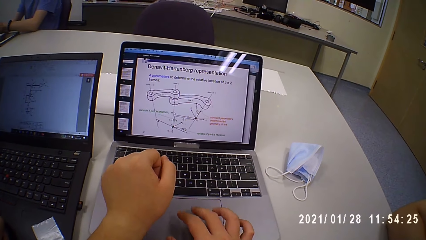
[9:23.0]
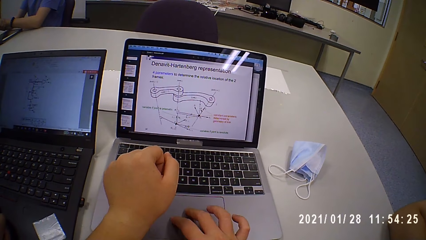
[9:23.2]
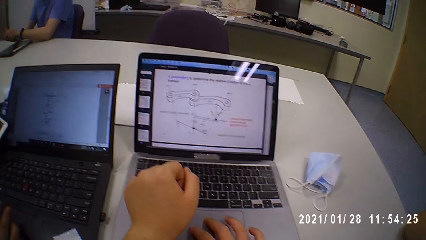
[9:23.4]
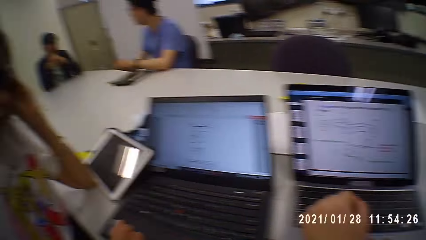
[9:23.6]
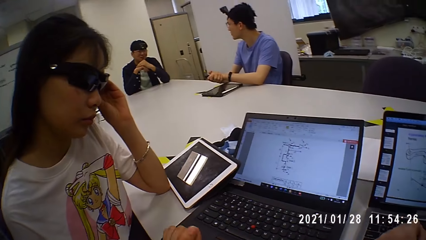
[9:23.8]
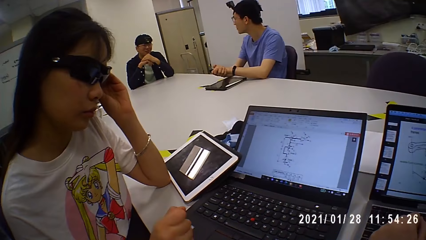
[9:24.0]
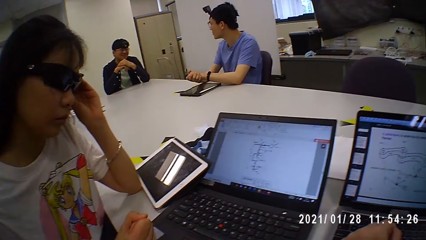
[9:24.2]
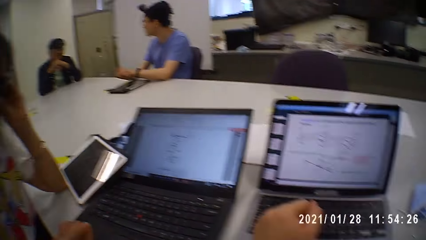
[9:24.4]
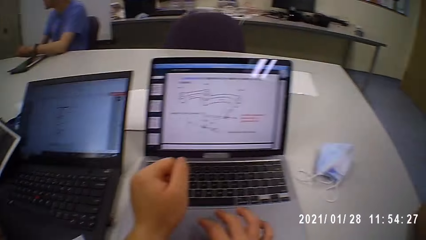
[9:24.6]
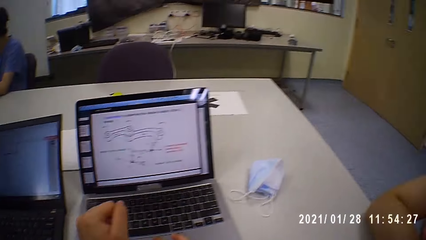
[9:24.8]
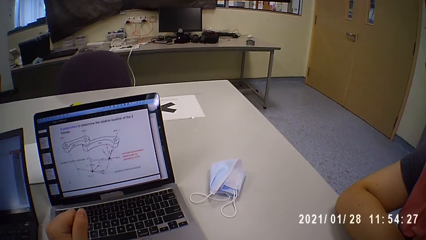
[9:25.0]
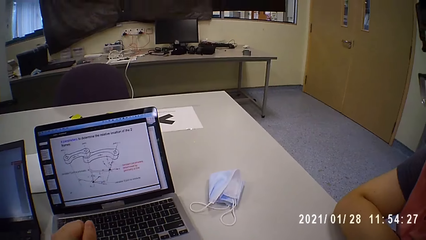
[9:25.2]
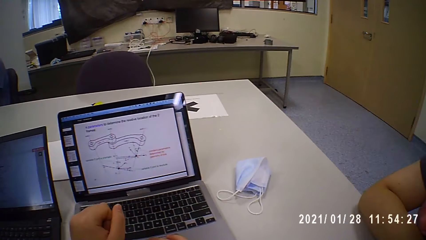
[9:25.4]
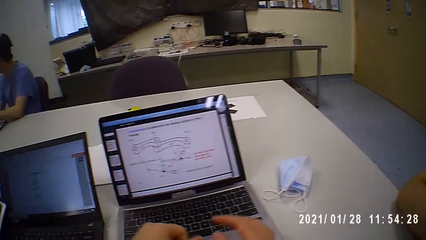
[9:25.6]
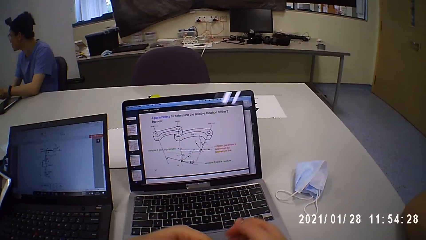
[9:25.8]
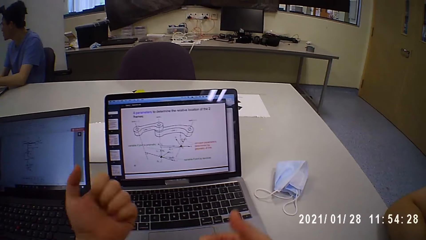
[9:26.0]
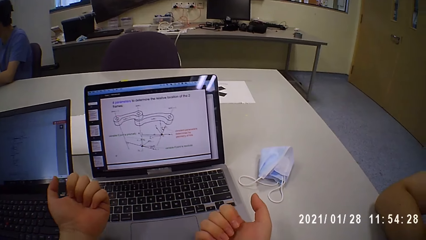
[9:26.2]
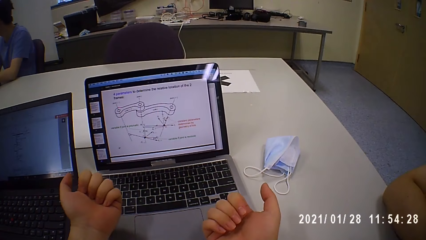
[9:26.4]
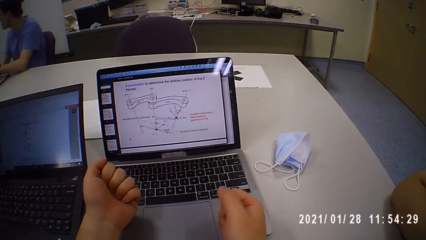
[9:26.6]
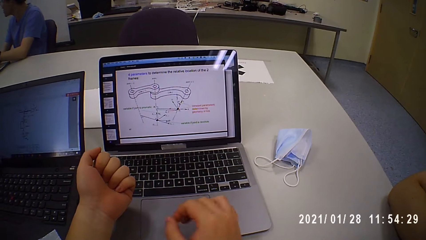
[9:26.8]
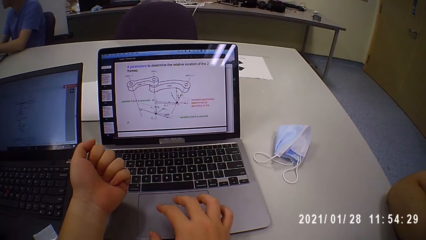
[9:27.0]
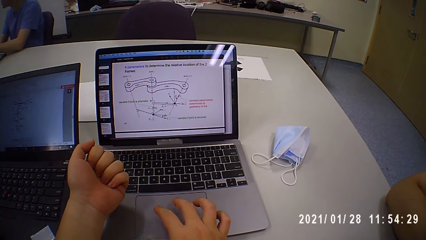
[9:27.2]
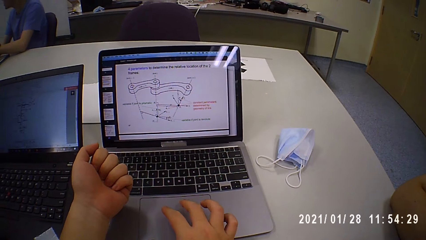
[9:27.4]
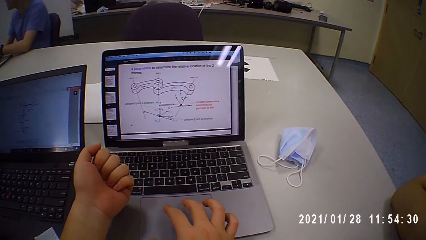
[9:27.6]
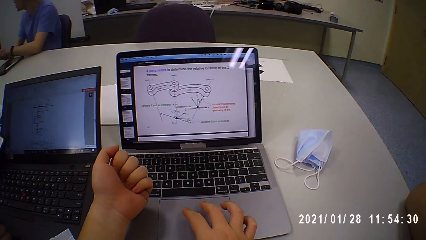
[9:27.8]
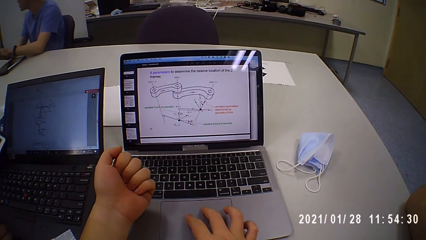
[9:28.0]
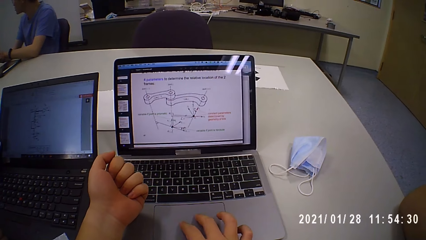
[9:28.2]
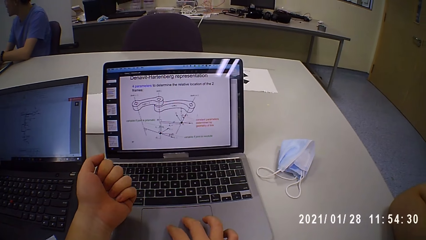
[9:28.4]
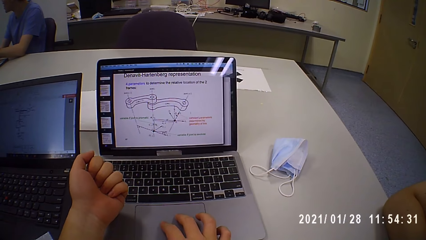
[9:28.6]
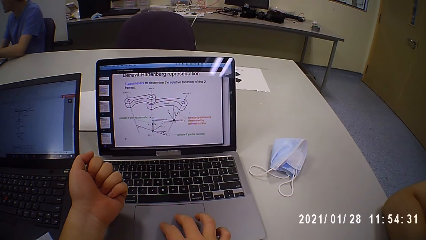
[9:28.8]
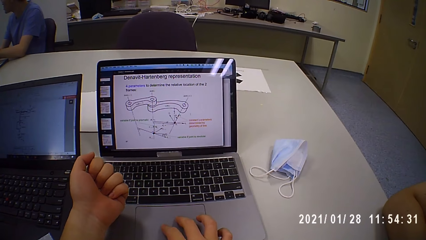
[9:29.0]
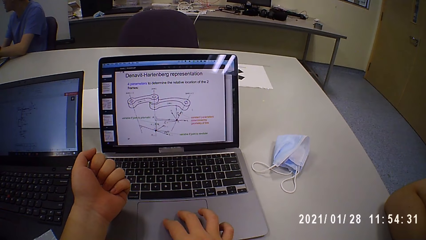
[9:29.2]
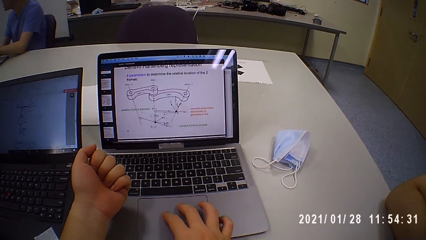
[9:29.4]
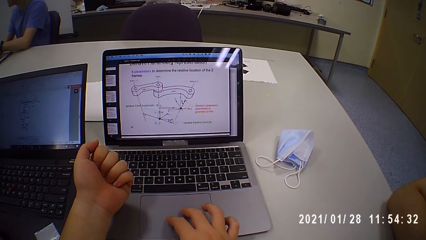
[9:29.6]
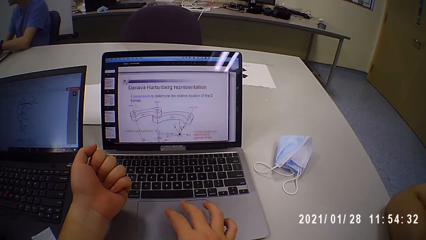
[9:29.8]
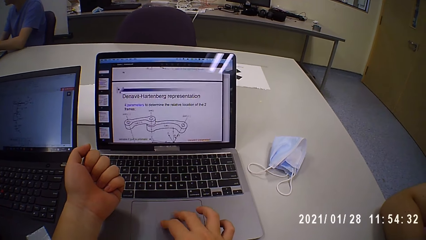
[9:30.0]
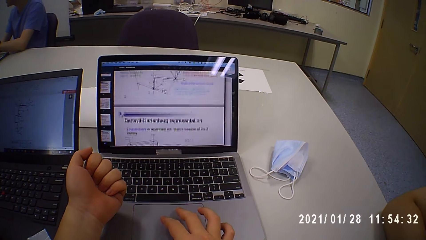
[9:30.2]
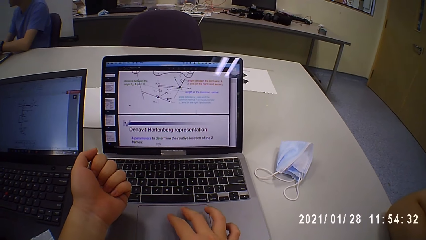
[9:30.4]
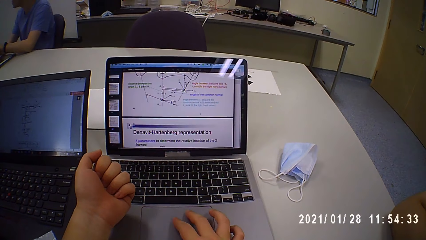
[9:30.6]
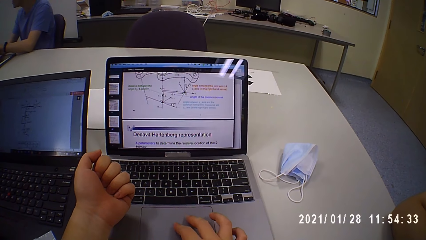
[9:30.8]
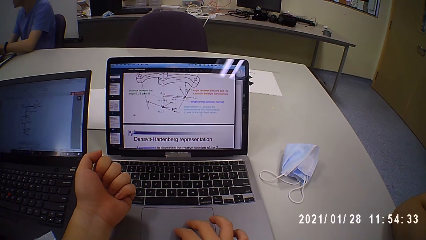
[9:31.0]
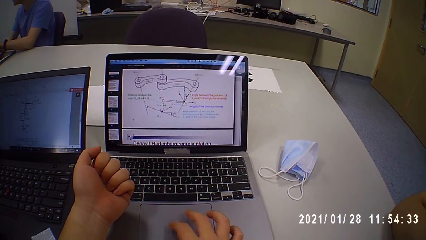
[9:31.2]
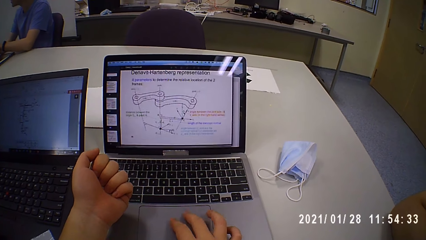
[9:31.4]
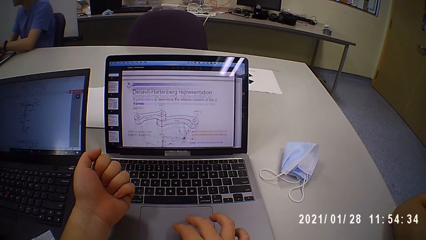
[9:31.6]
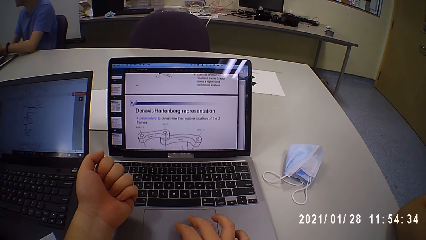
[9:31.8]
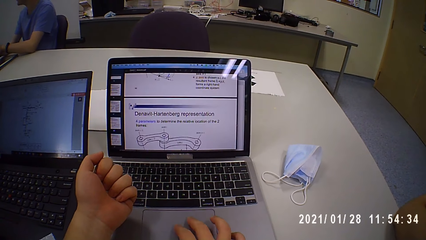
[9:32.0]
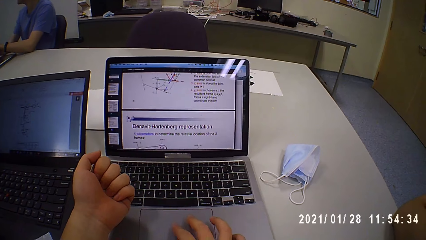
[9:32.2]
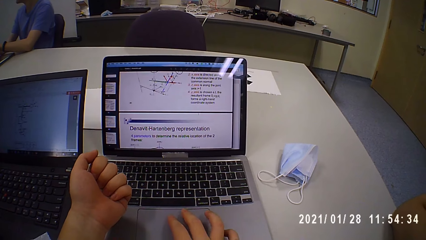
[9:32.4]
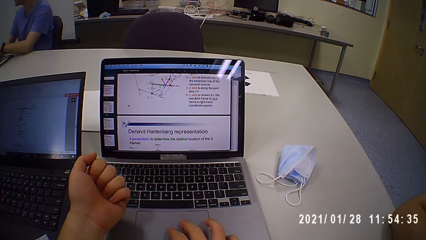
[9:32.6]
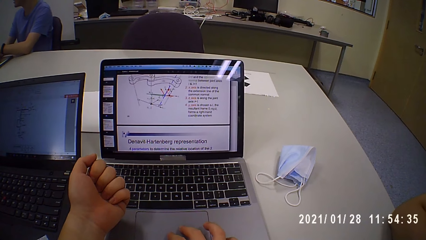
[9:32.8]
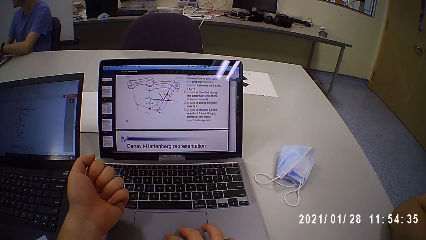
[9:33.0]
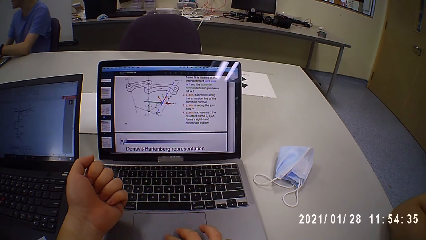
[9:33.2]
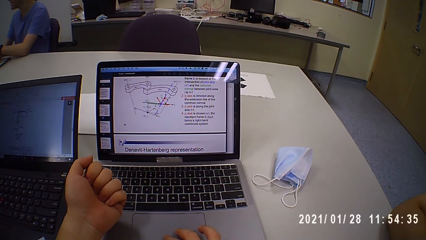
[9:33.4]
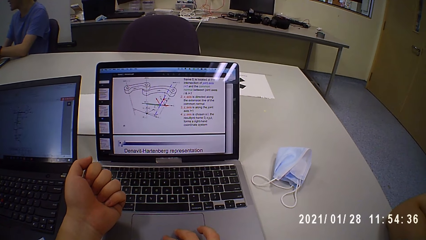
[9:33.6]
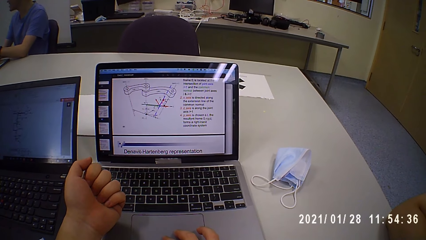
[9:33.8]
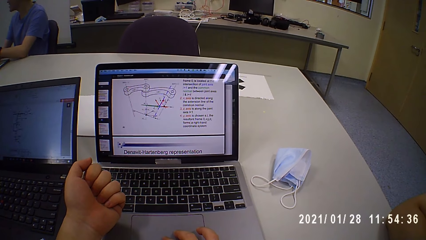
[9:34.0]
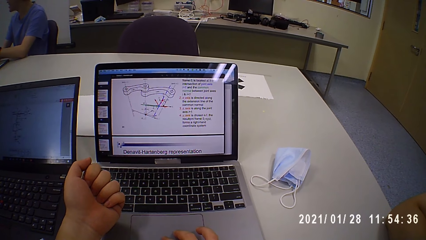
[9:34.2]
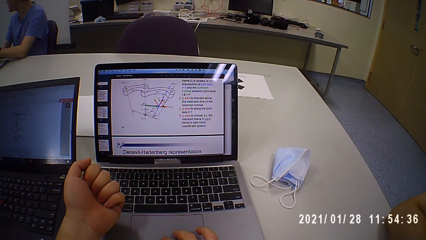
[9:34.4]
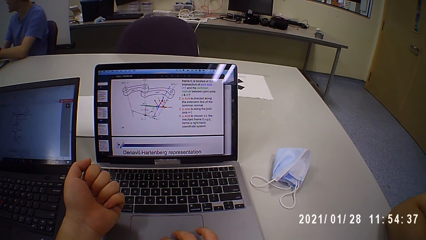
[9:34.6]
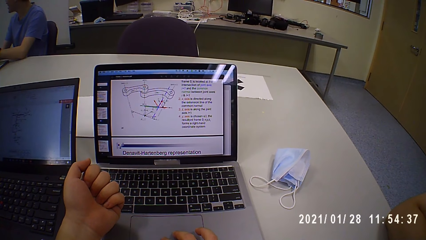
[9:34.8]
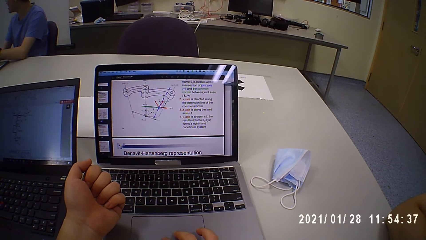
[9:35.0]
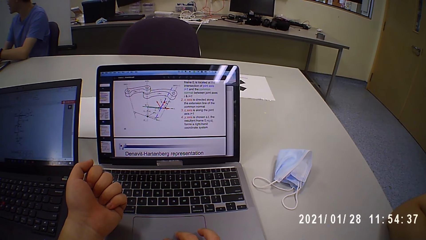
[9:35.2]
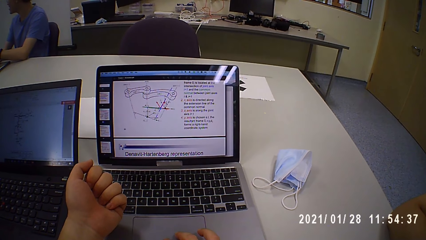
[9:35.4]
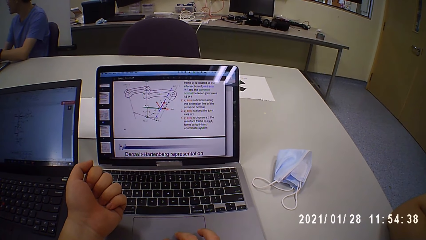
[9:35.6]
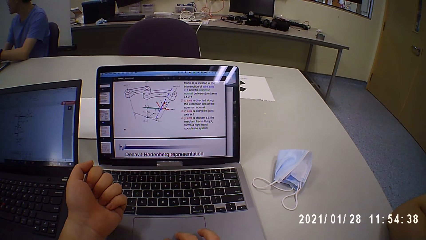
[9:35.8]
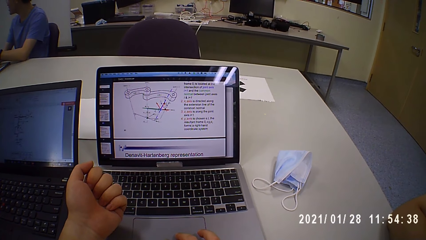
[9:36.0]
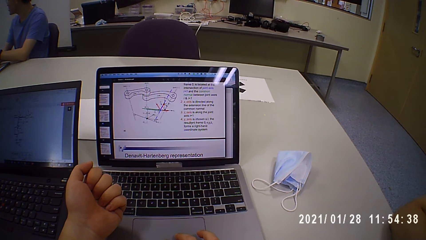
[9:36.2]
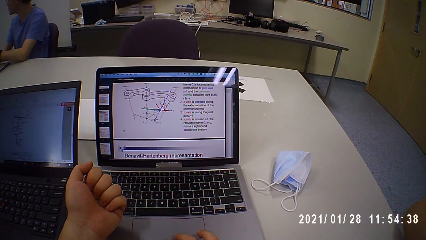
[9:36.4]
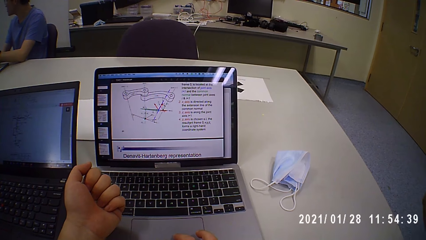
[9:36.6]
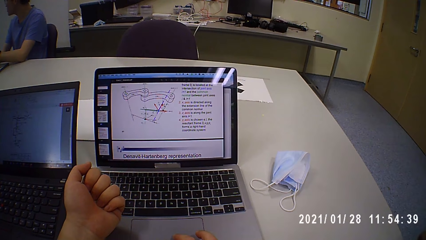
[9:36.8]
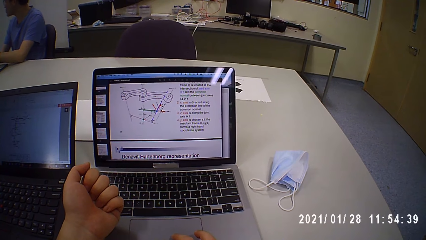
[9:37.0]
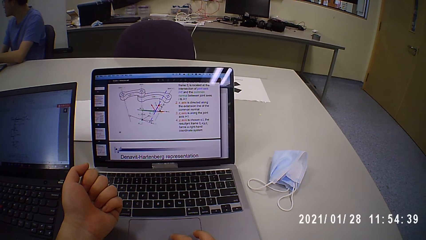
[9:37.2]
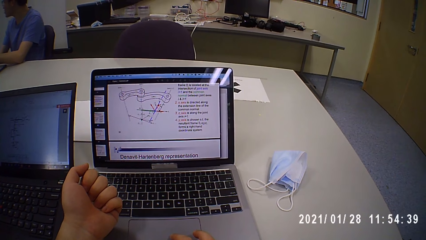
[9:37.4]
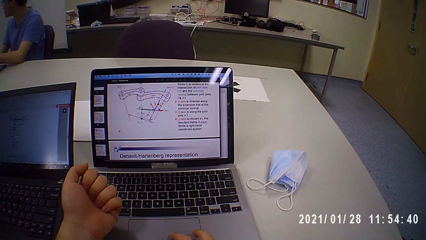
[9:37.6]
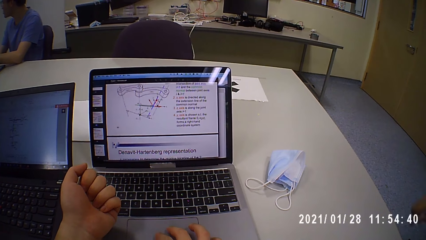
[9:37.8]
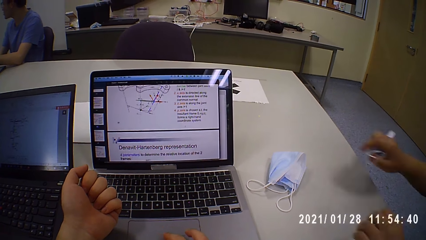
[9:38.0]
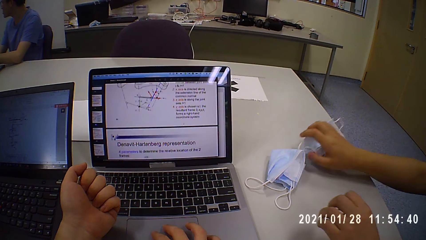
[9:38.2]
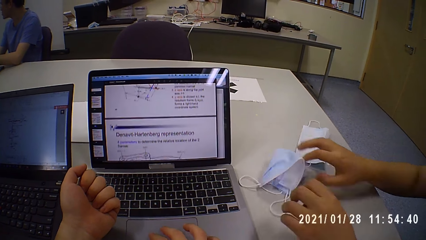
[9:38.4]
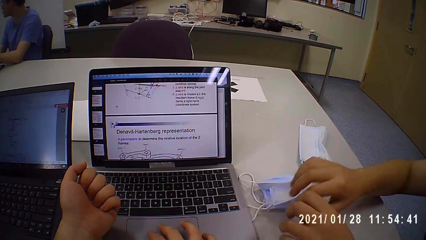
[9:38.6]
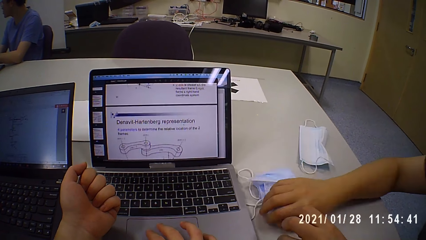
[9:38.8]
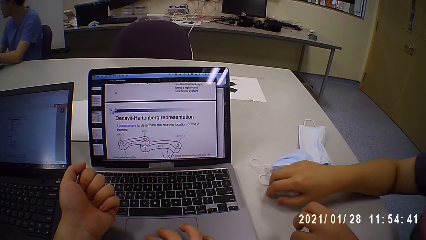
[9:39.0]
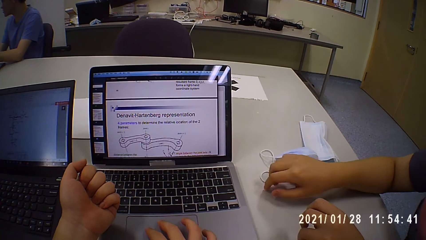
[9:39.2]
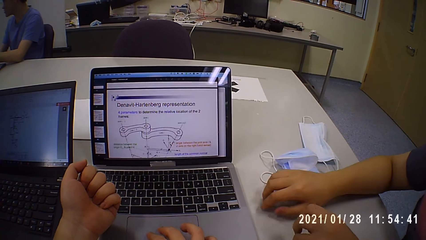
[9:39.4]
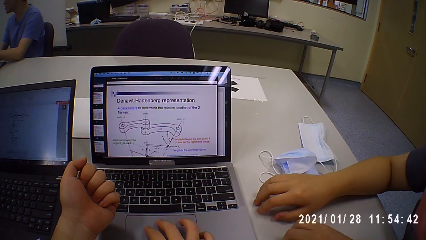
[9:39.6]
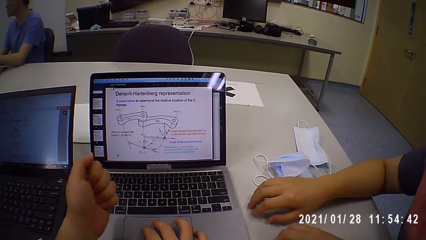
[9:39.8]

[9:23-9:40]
The camera wearer looks at a woman. The woman places her left hand on her face. The camera wearer moves both hands. They inspect their hands. They operate the laptop on the table with their right hand. They scroll the laptop. A man places a facemask on the table with his right hand. The man moves the facemask on the table with his right hand.
